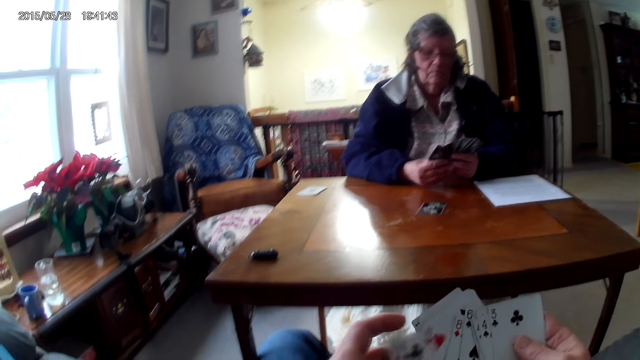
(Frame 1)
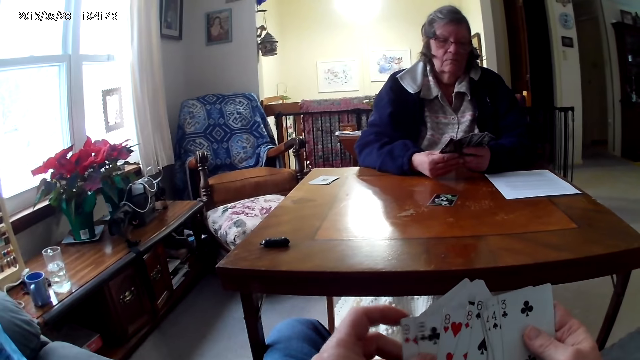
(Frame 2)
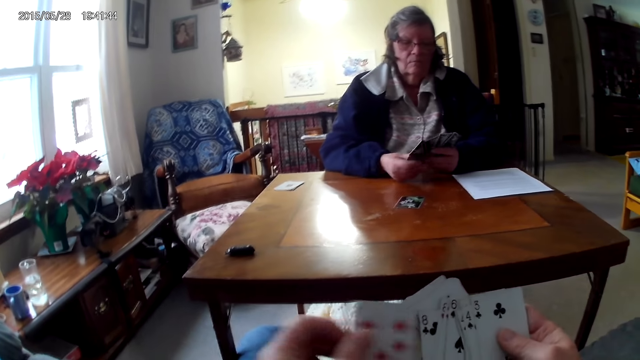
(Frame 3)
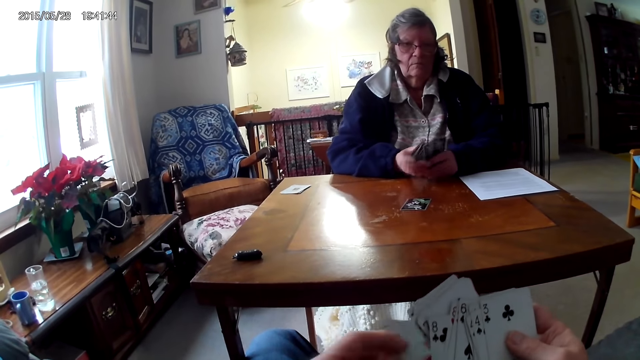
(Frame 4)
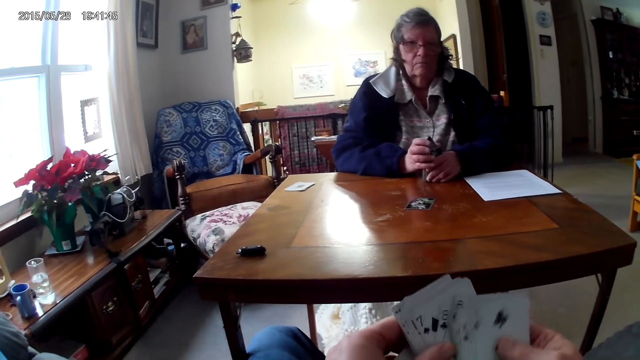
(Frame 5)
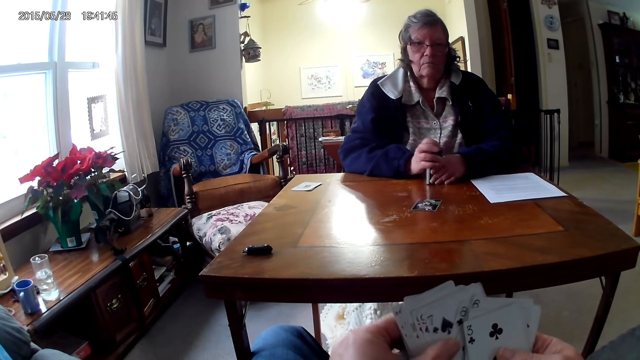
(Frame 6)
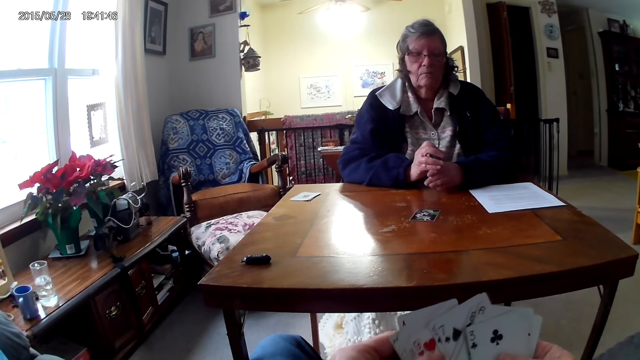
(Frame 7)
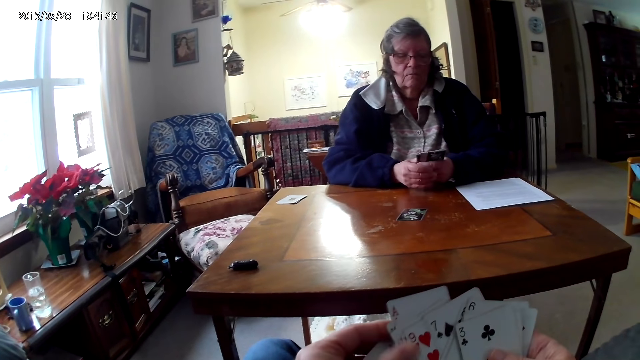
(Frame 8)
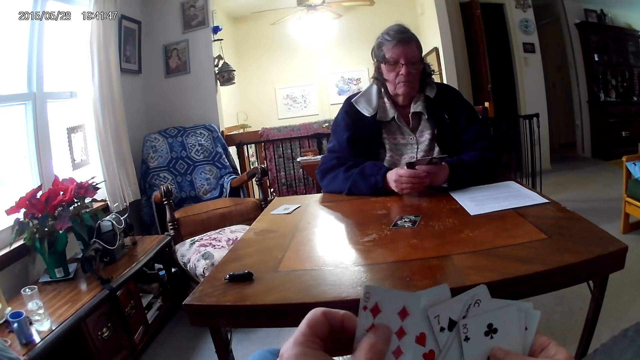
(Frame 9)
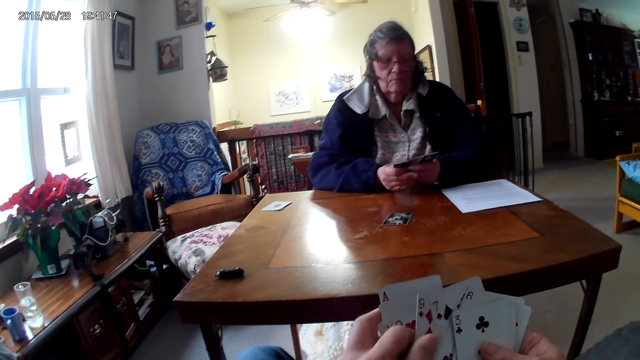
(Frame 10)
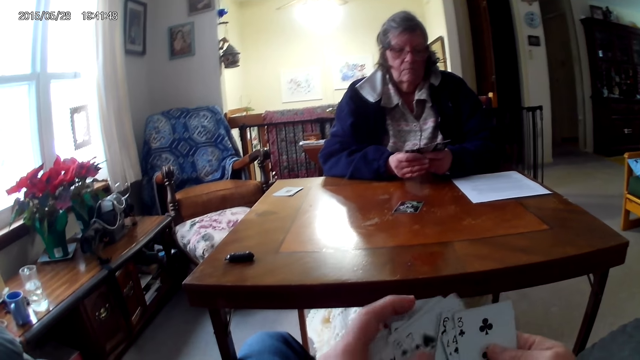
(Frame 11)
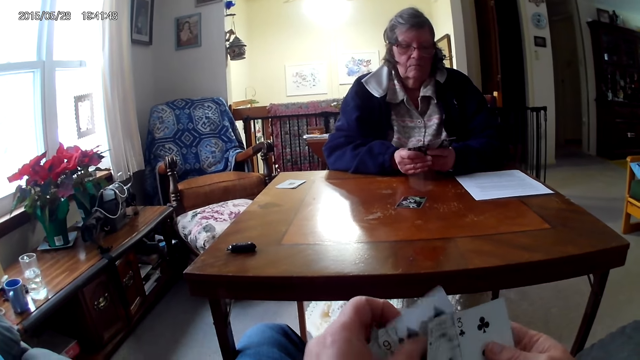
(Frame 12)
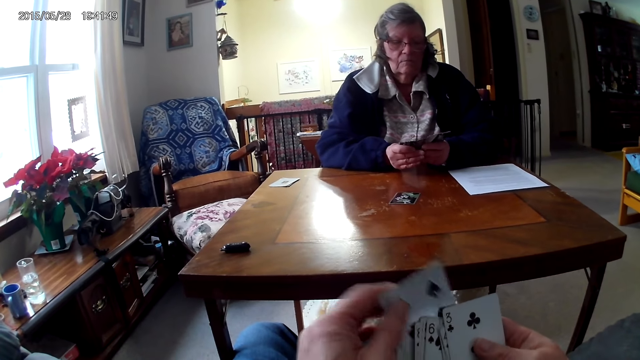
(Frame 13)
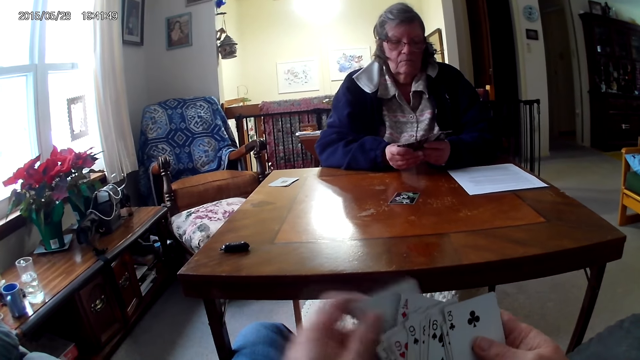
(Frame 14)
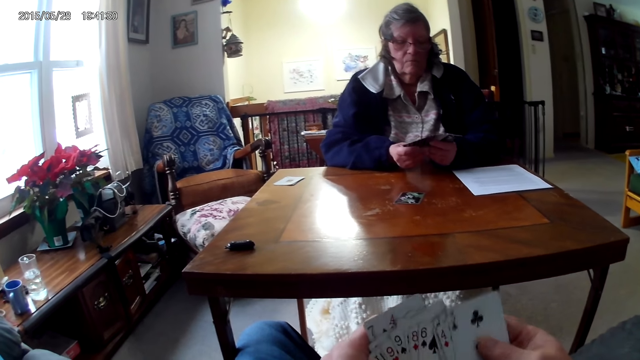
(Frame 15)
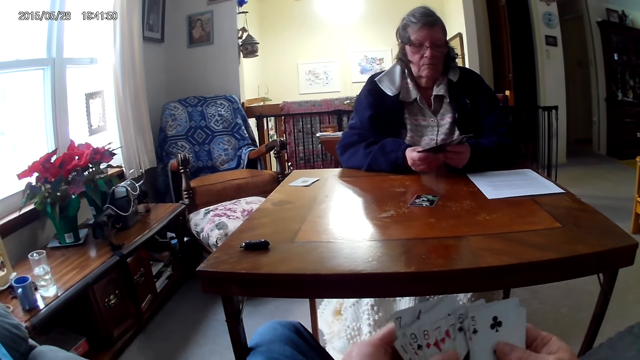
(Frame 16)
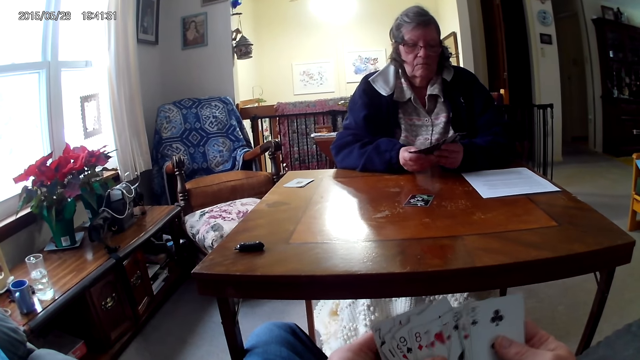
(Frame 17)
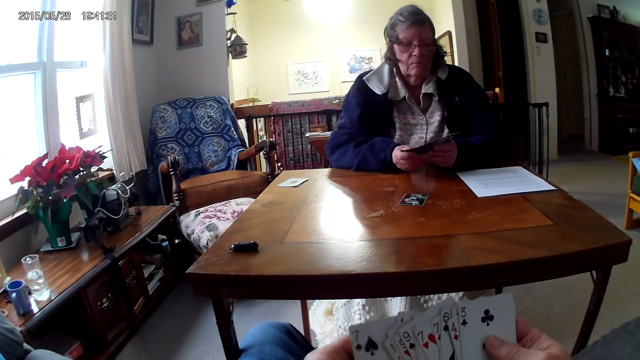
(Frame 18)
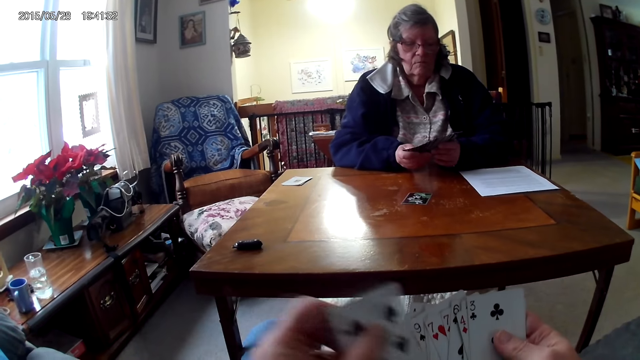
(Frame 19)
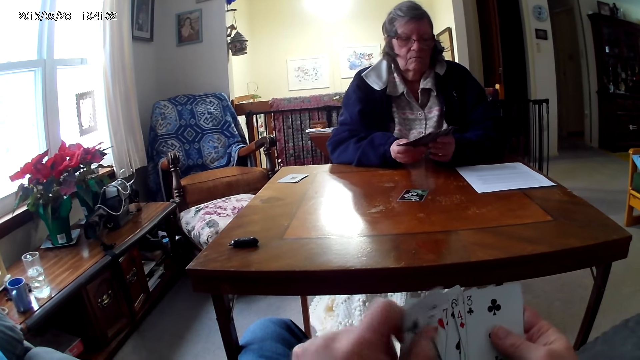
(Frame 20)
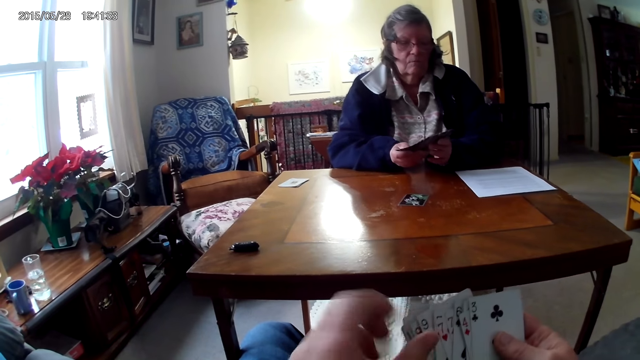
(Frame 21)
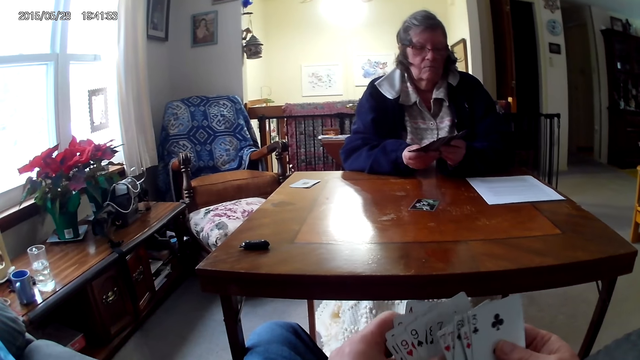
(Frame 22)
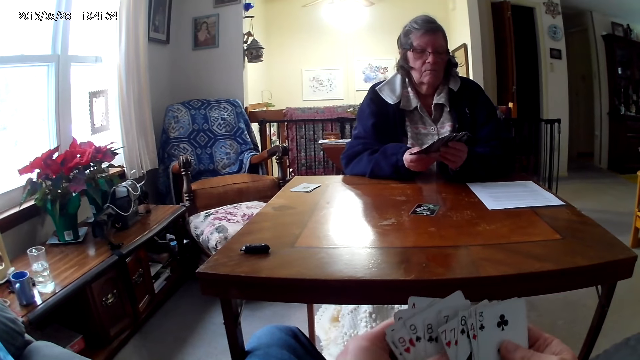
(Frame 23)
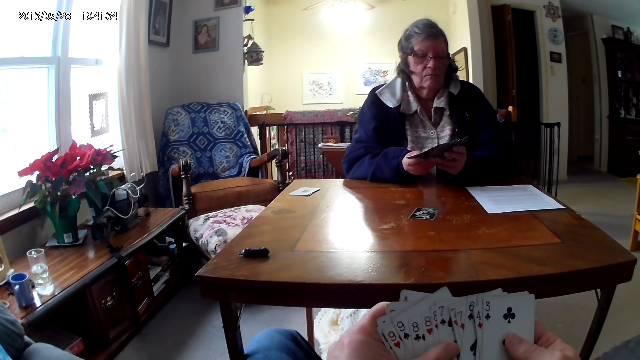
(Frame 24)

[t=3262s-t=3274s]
A woman holds the cards together.

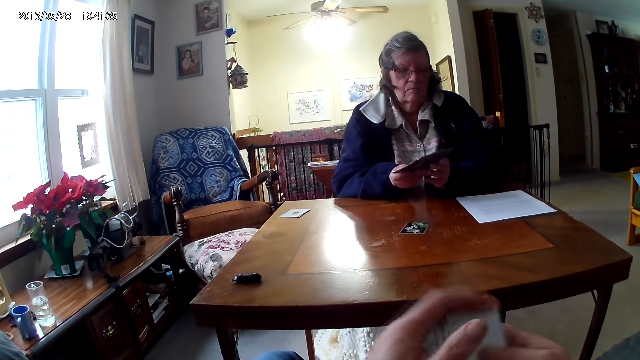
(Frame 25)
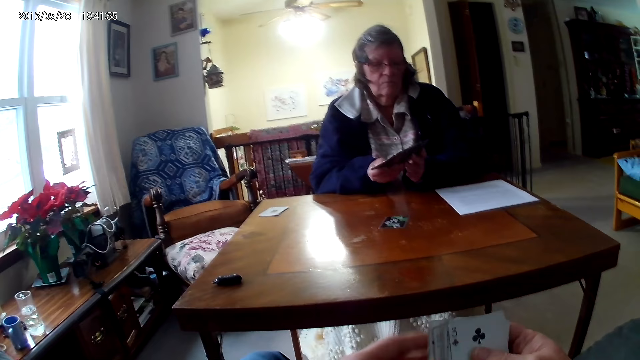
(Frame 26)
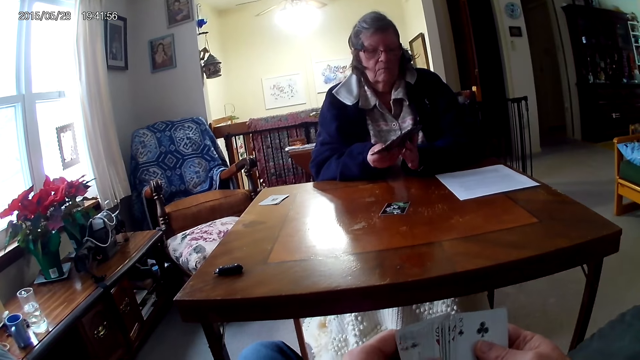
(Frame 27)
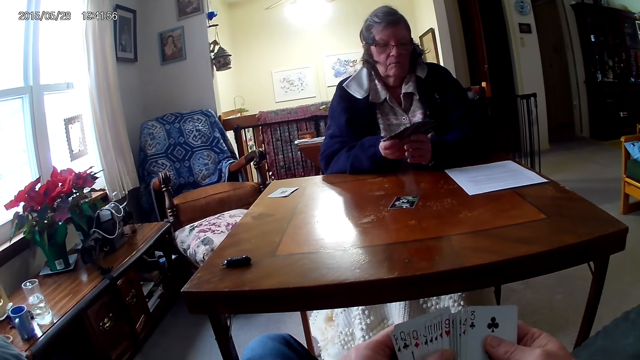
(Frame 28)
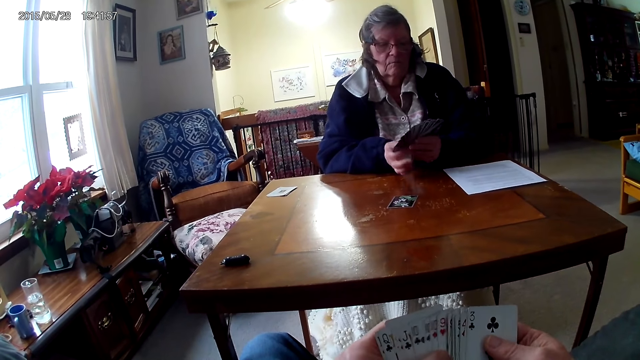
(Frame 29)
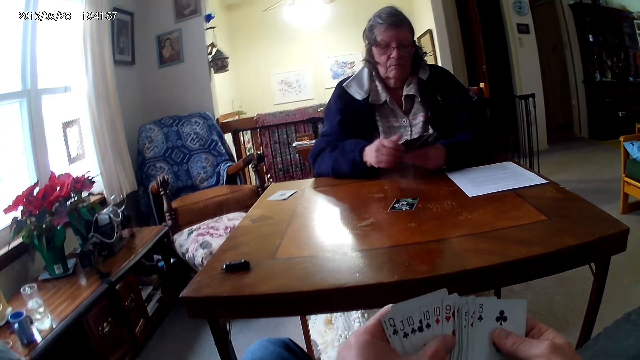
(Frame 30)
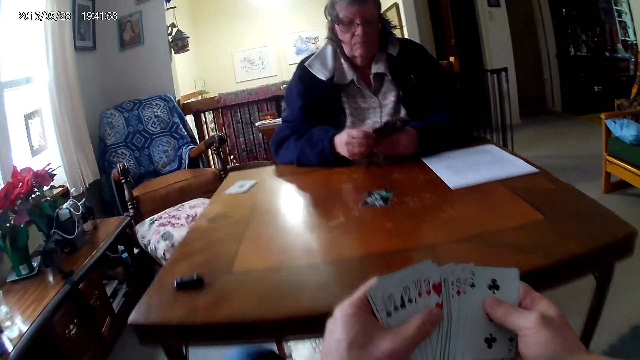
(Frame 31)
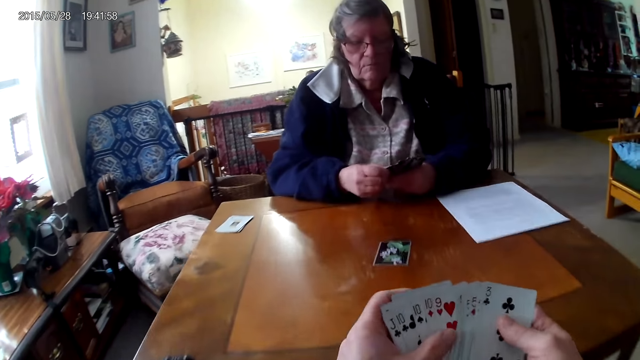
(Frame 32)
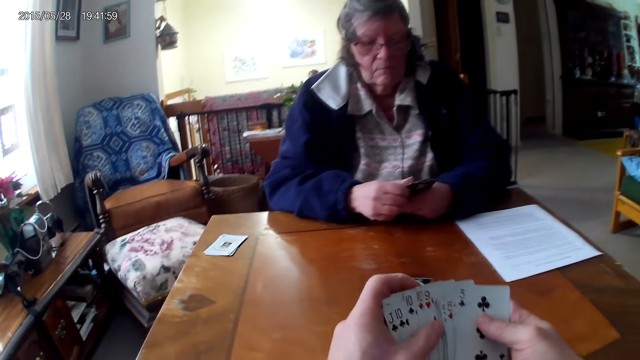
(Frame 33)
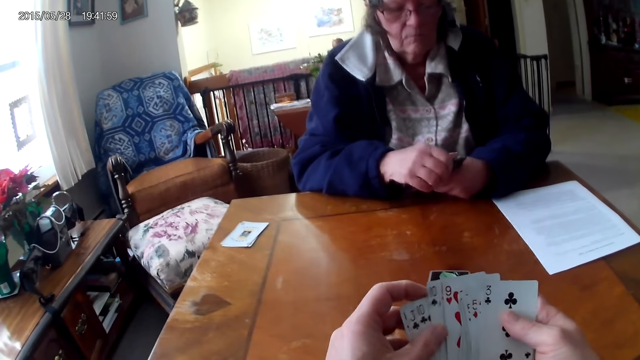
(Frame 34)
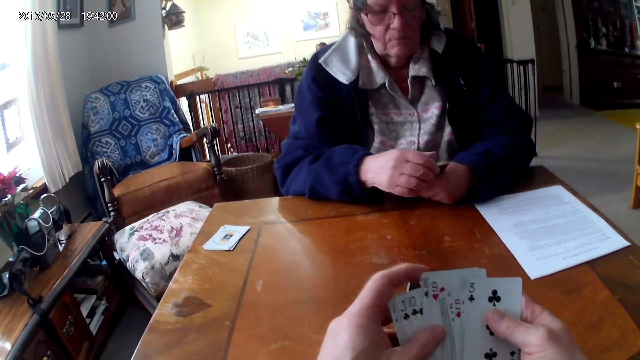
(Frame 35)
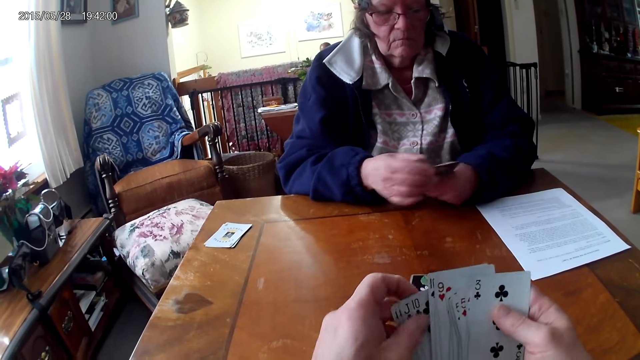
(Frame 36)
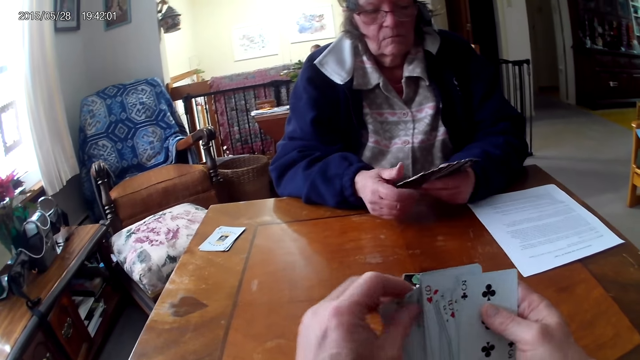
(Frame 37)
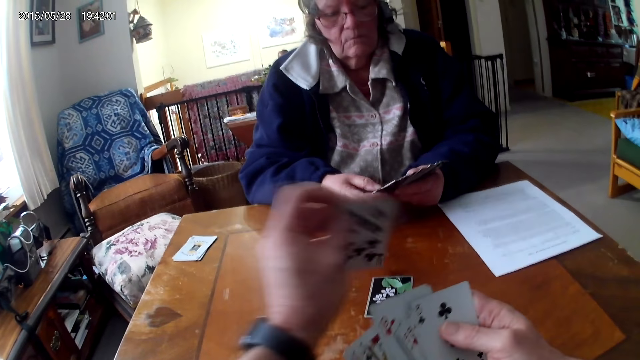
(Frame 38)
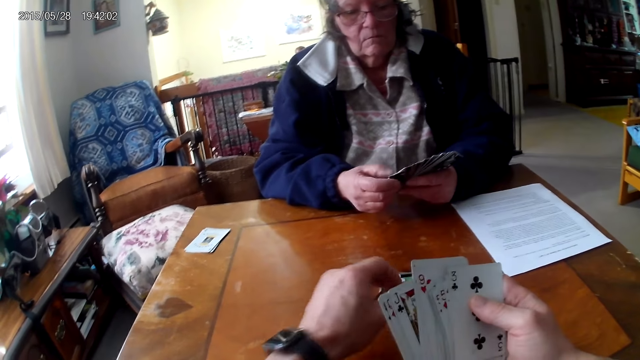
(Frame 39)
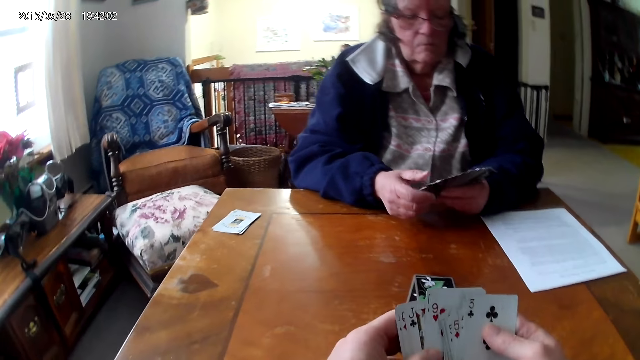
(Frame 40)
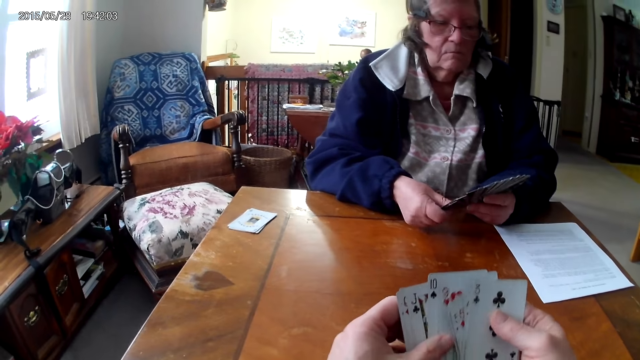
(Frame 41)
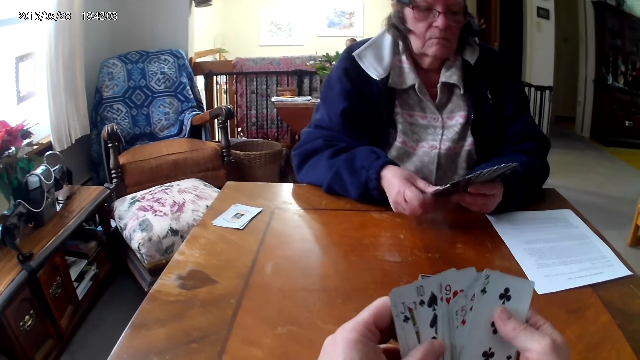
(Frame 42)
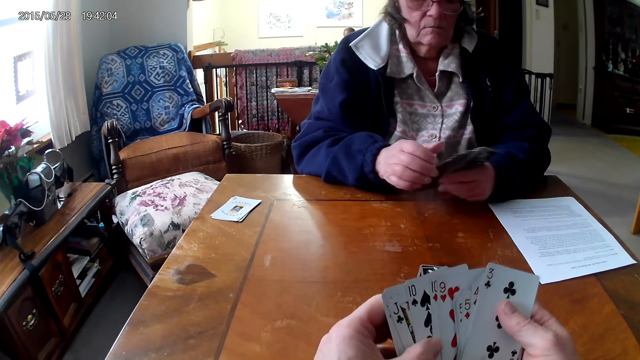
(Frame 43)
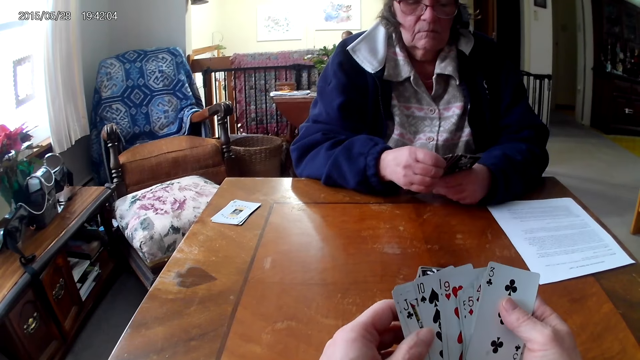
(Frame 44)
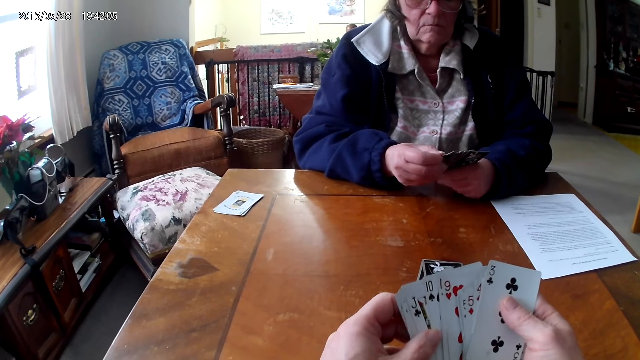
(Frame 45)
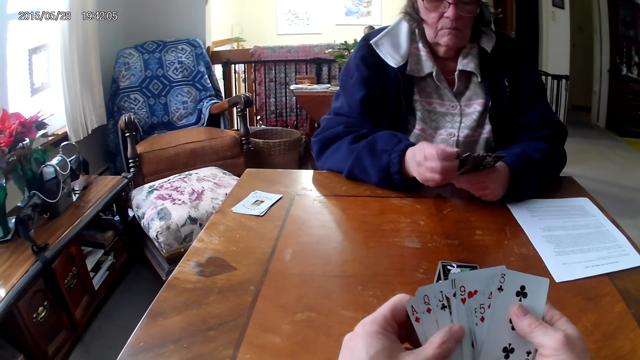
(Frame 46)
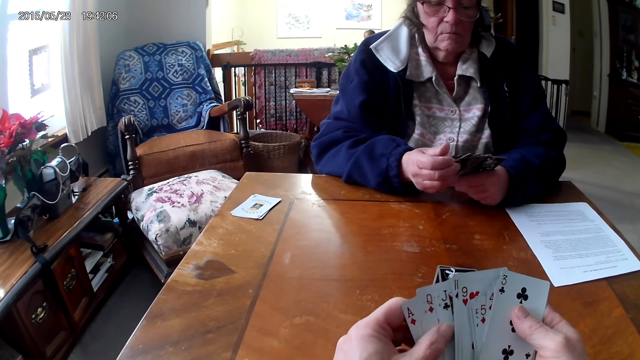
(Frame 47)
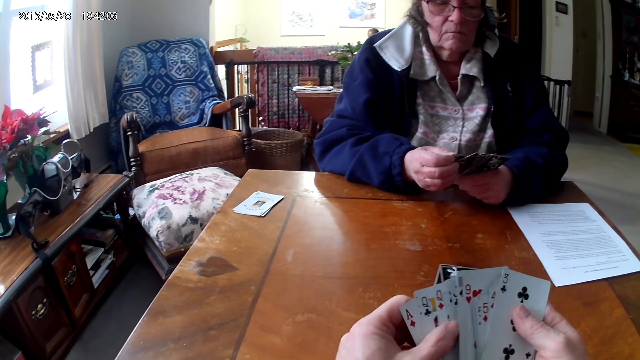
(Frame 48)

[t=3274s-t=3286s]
The camera wearer puts the card on the table.
